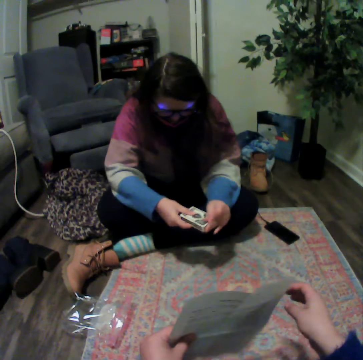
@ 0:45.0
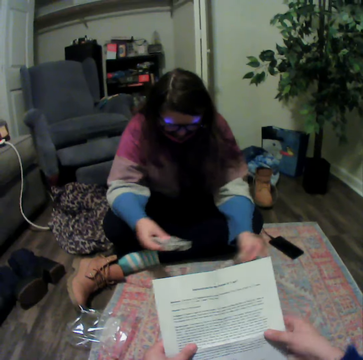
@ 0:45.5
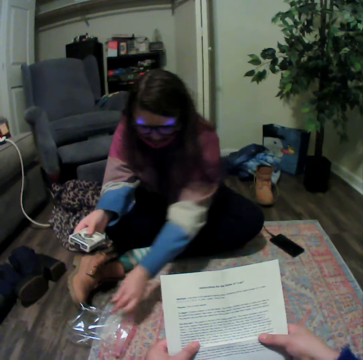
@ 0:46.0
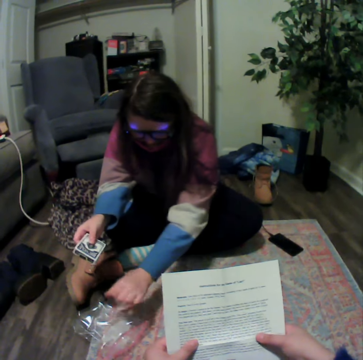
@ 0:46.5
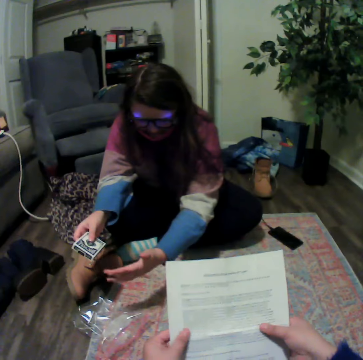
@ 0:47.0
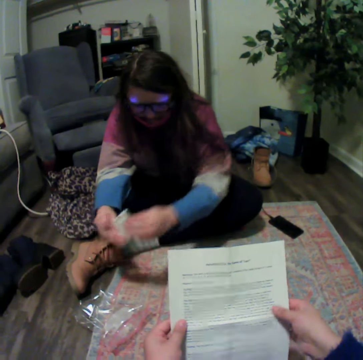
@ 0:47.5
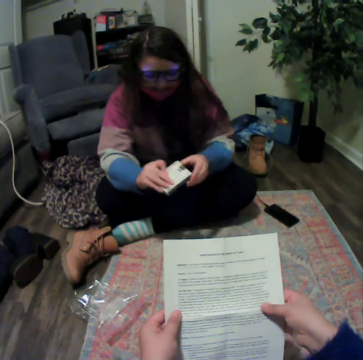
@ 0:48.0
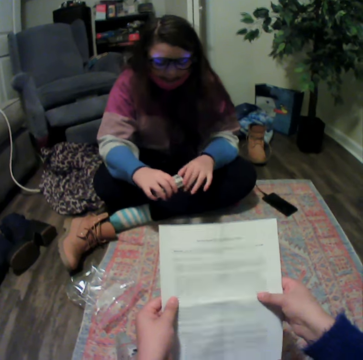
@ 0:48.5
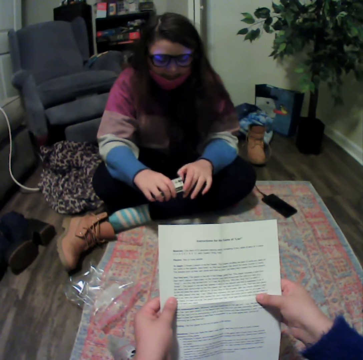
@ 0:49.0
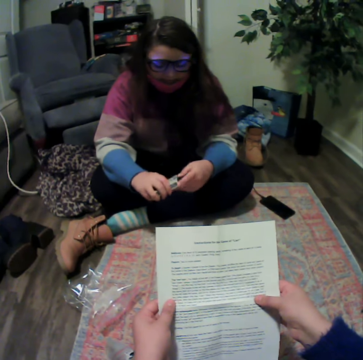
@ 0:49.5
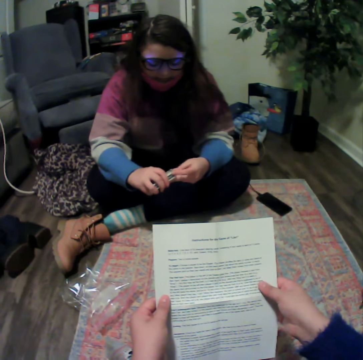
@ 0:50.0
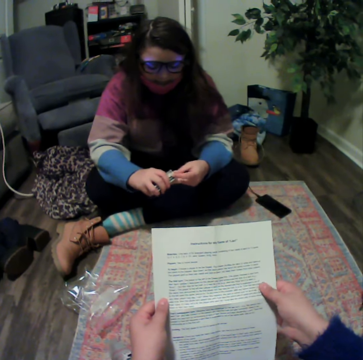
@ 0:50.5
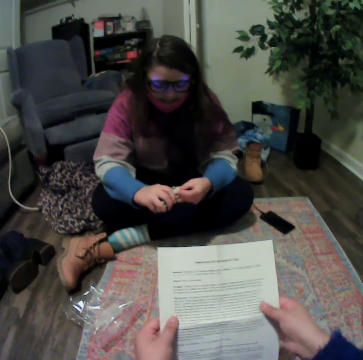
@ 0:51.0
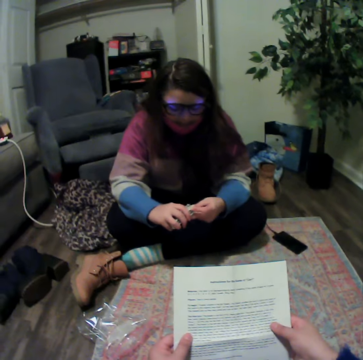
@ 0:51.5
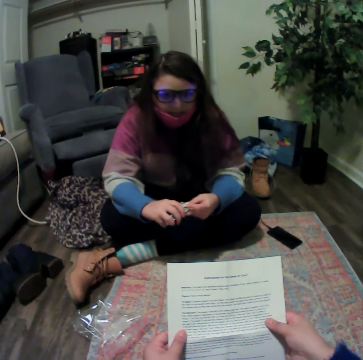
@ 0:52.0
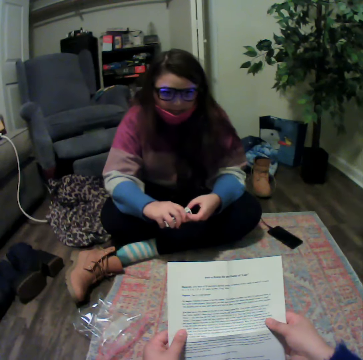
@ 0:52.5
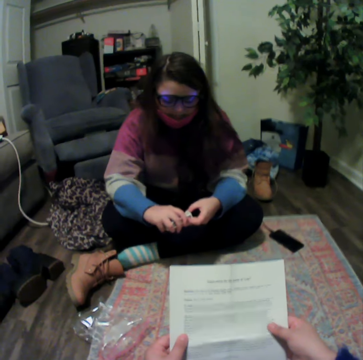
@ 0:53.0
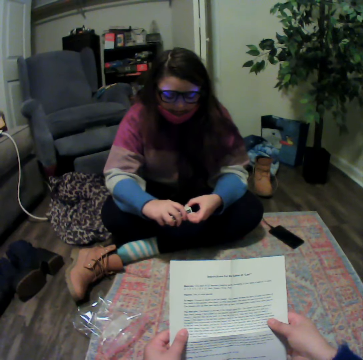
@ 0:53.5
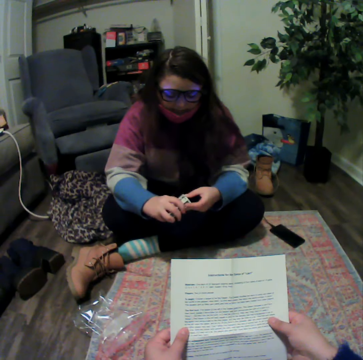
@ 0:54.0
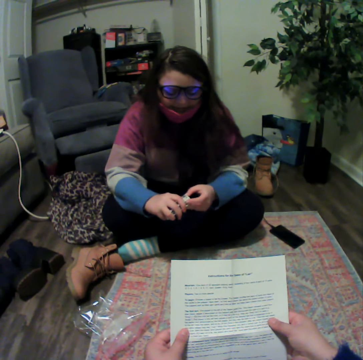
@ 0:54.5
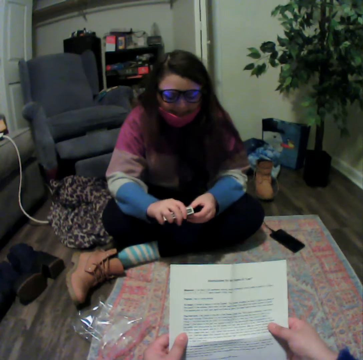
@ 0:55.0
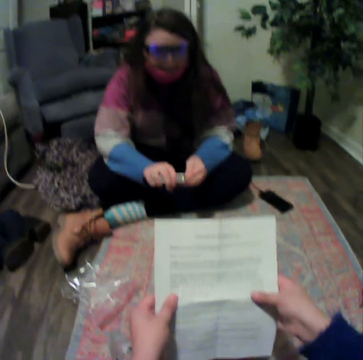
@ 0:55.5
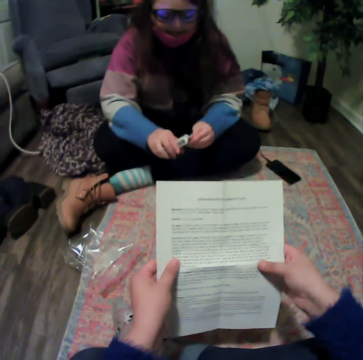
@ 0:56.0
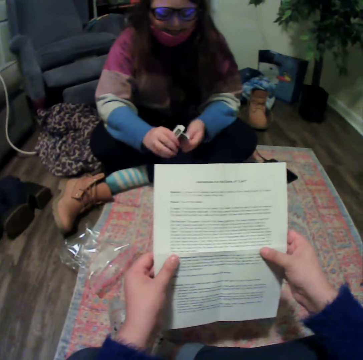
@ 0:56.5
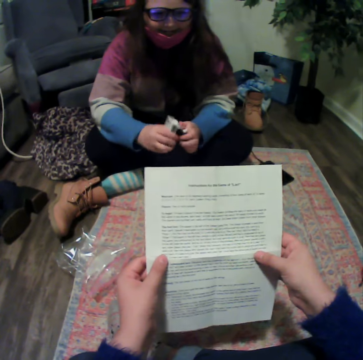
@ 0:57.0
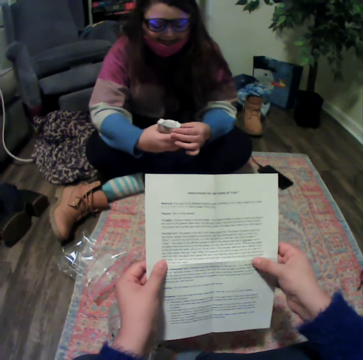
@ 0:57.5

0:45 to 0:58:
A lady places dirt on the floor. The camera wearer reads the paper. The lady opens the cards.

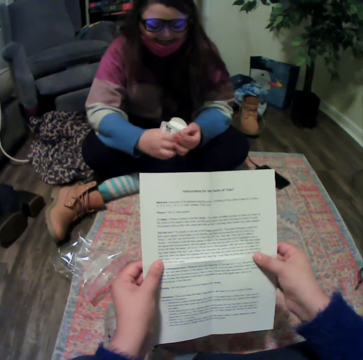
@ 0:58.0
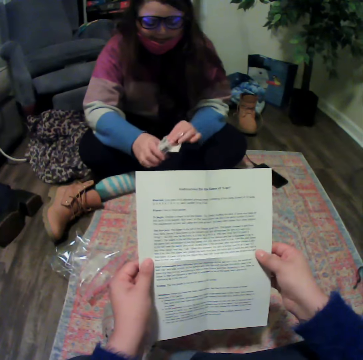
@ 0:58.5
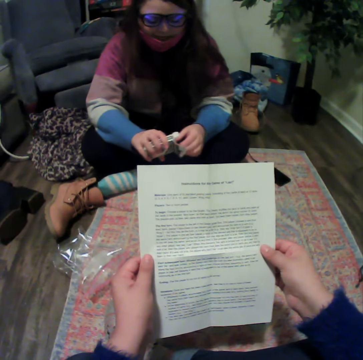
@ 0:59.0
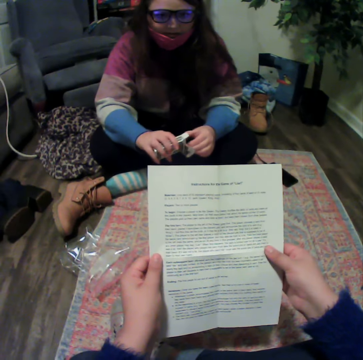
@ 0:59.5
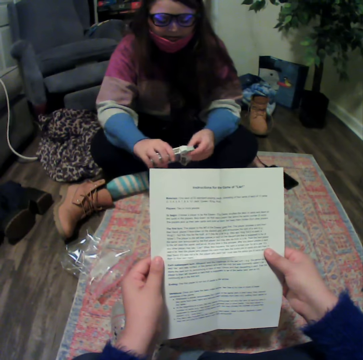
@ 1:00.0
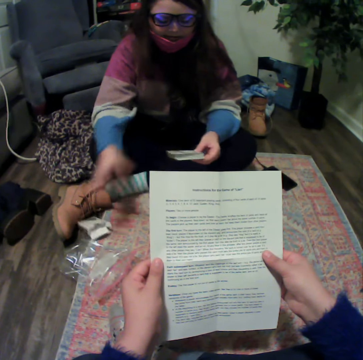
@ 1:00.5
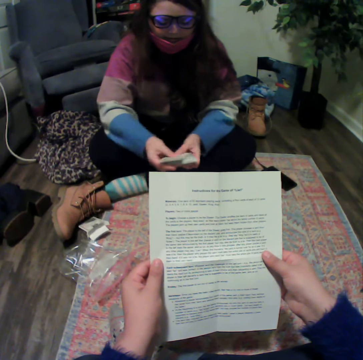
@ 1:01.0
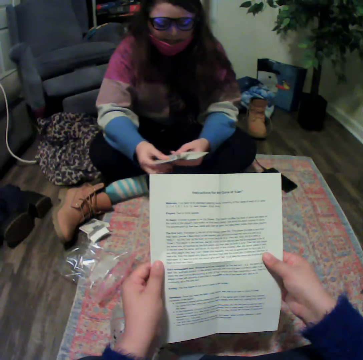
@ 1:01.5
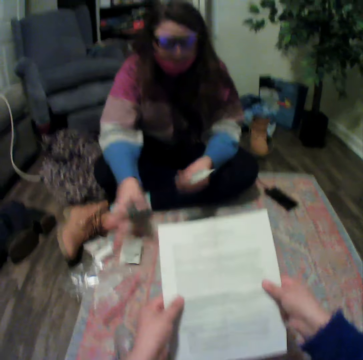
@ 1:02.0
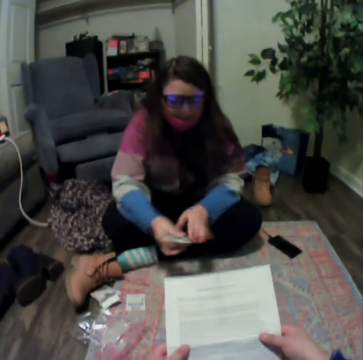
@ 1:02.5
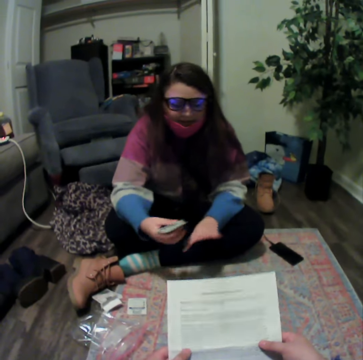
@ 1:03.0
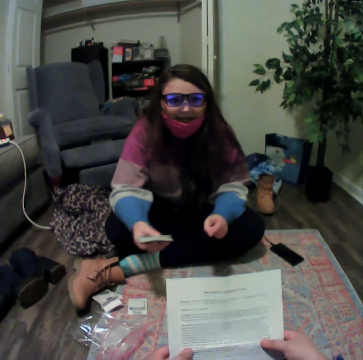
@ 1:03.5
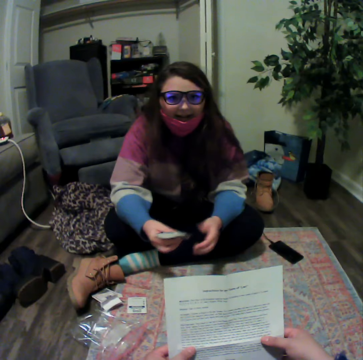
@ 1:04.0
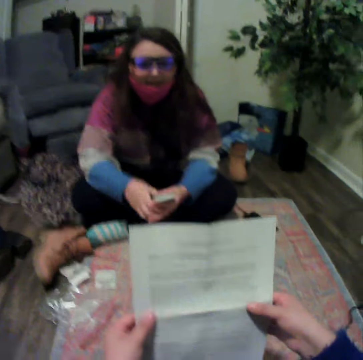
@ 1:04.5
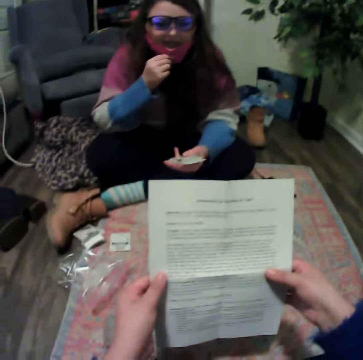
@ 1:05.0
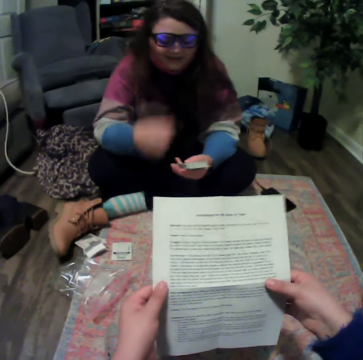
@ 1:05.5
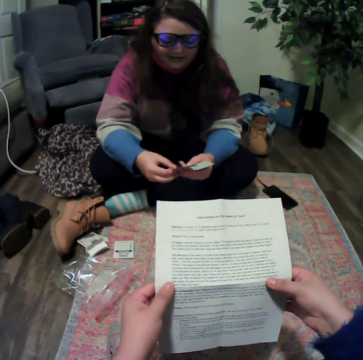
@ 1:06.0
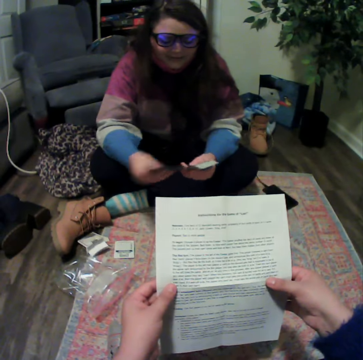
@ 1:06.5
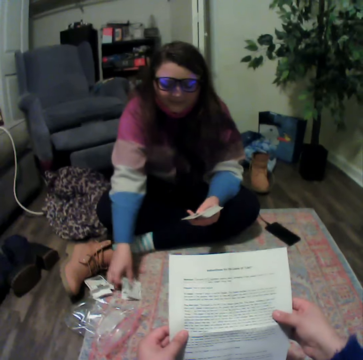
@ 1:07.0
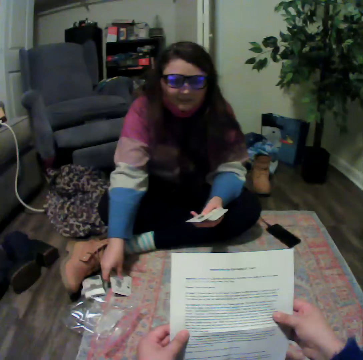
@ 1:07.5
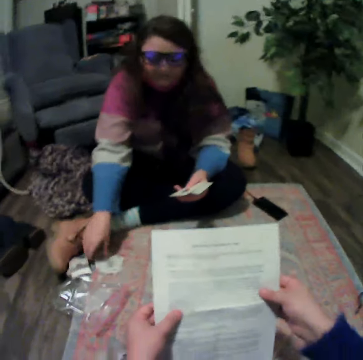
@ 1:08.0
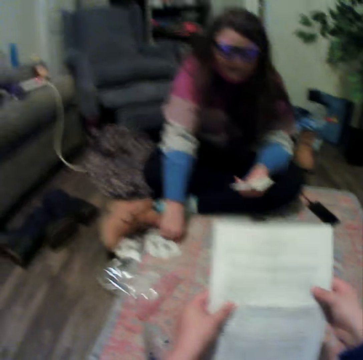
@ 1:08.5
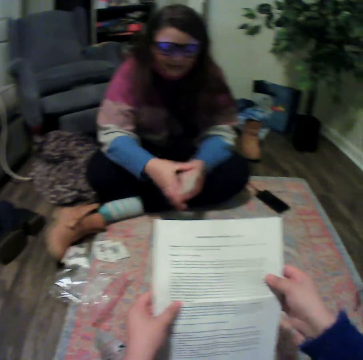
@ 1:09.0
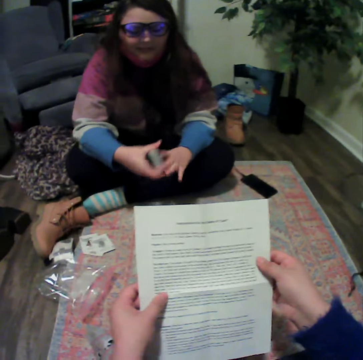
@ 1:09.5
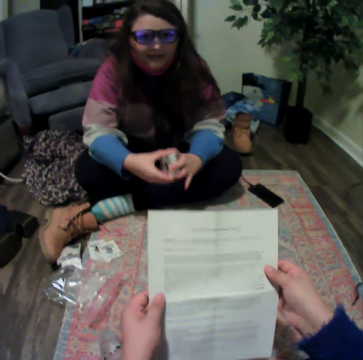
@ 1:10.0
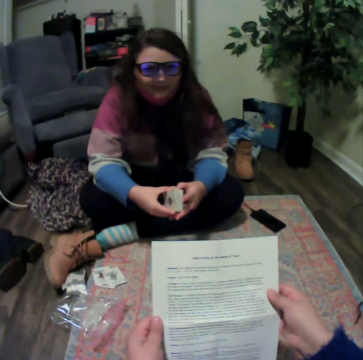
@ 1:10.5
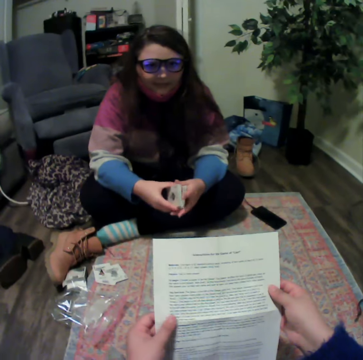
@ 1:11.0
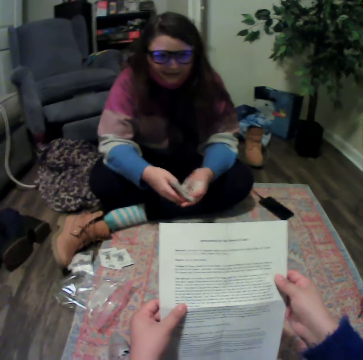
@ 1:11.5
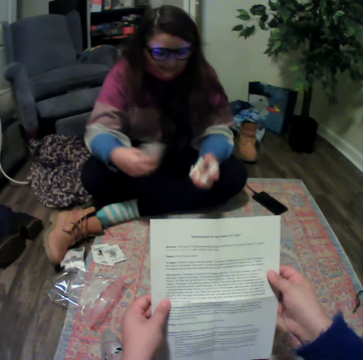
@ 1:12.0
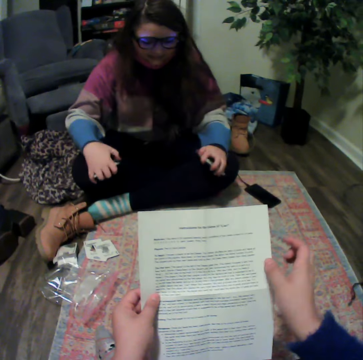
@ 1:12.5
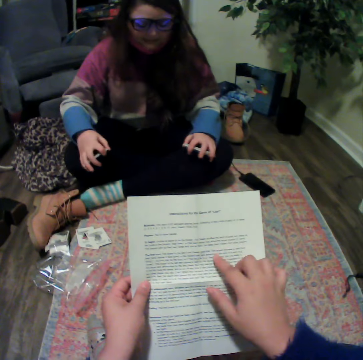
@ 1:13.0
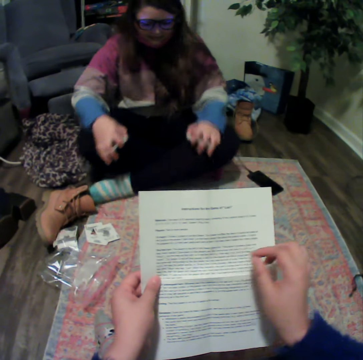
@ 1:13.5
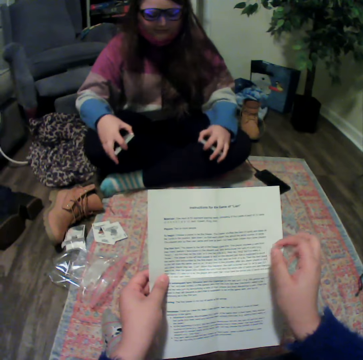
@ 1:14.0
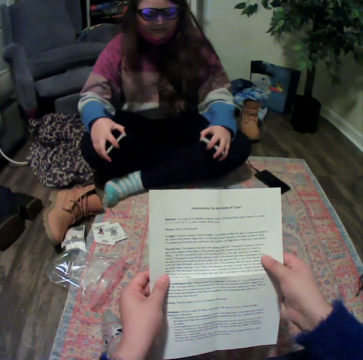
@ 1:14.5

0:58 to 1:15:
A lady places the cartoon aside. The camera wearer holds the cards. The lady talks with the camera wearer and pulls down her mask. The lady arranges the cards at hand. The camera wearer reads the paper. The lady places the cards on the table. The camera wearer puts down the card. The lady talks with the camera wearer and holds the cards. The camera wearer reads the paper.

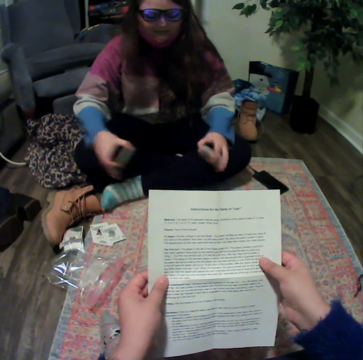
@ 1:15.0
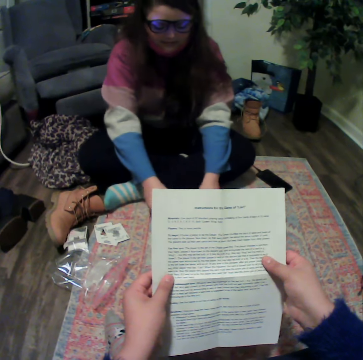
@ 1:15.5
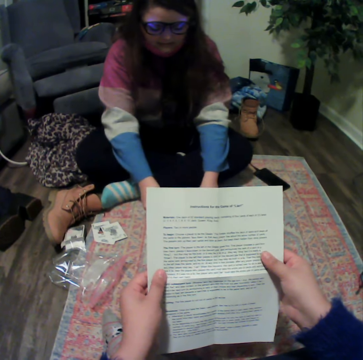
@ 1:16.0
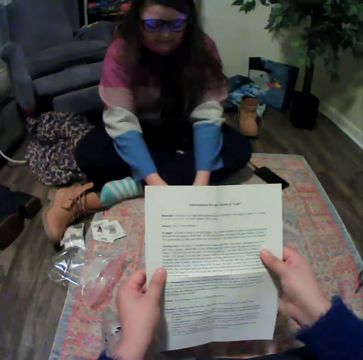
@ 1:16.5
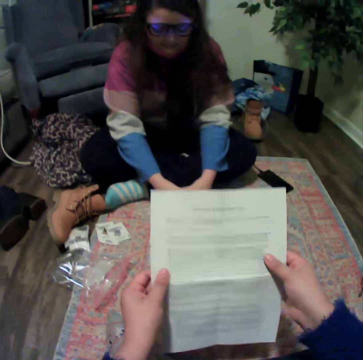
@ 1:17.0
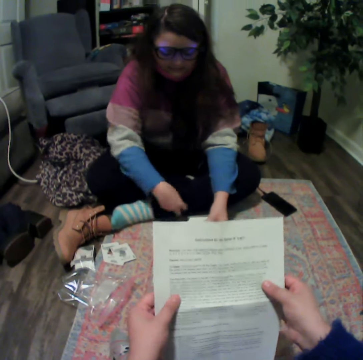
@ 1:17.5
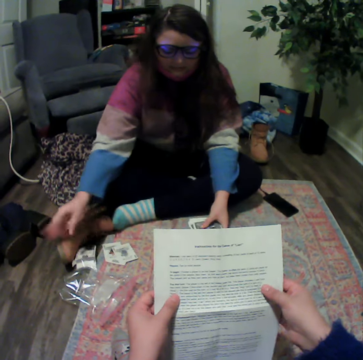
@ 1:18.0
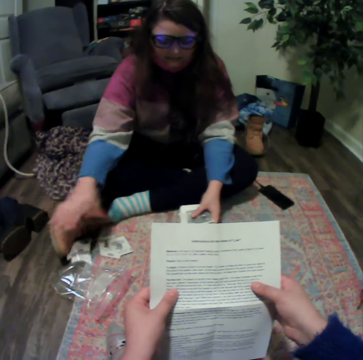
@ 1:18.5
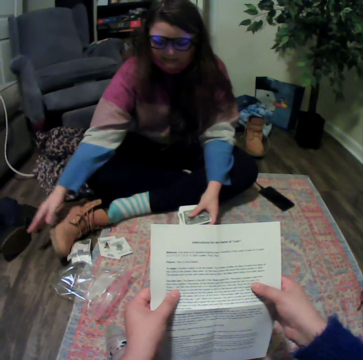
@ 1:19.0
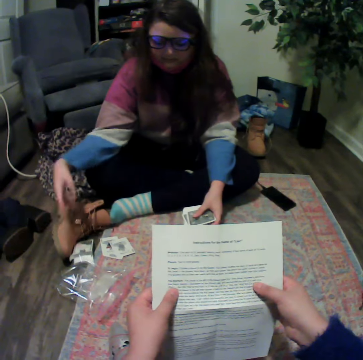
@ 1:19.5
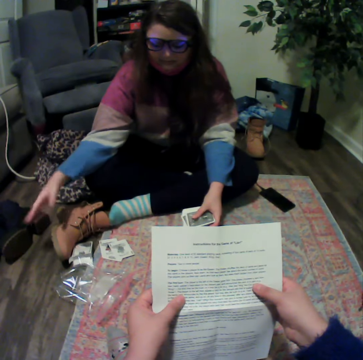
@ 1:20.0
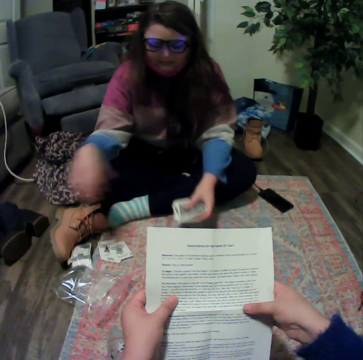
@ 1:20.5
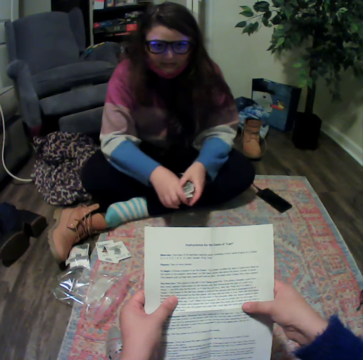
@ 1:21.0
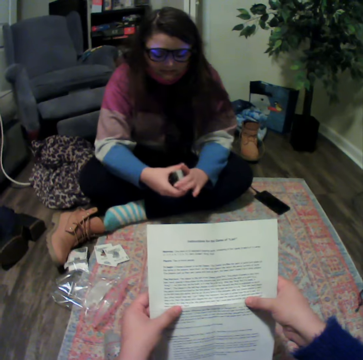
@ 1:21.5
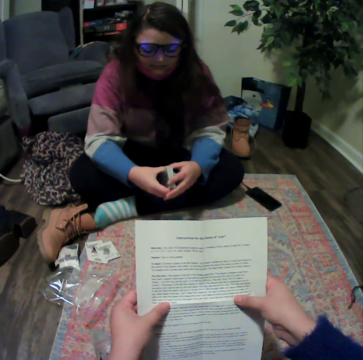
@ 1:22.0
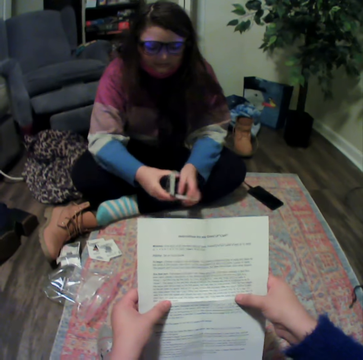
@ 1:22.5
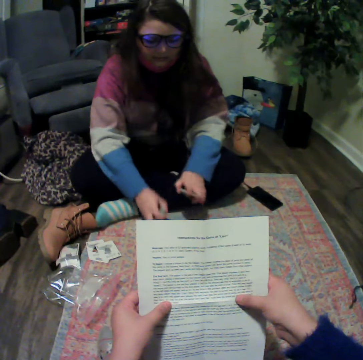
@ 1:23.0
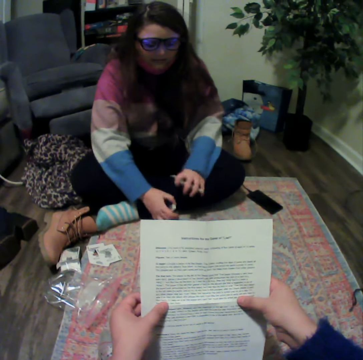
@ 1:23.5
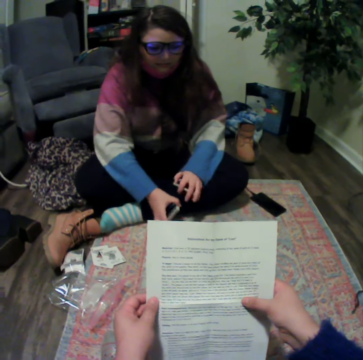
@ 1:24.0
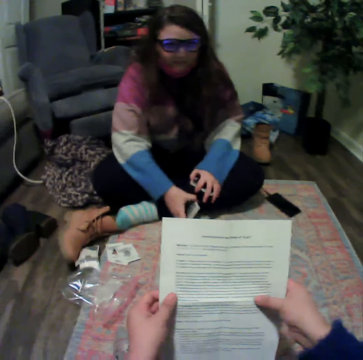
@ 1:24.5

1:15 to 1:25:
A lady places the cards on the table, holds the cards, and separates the cards.
